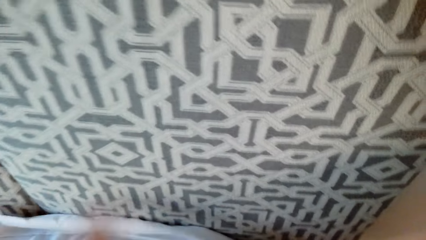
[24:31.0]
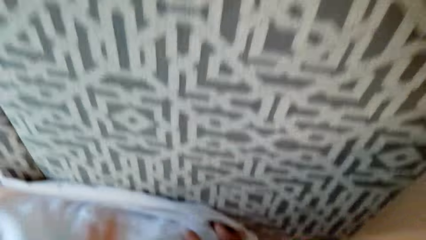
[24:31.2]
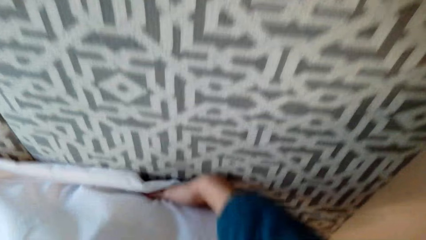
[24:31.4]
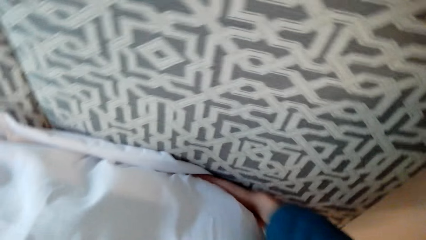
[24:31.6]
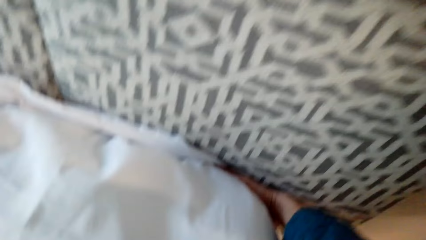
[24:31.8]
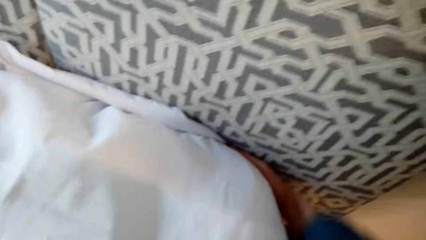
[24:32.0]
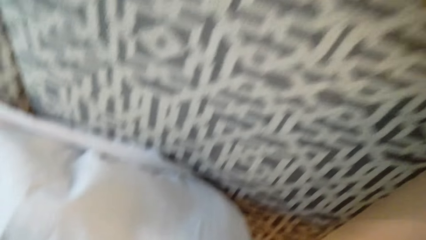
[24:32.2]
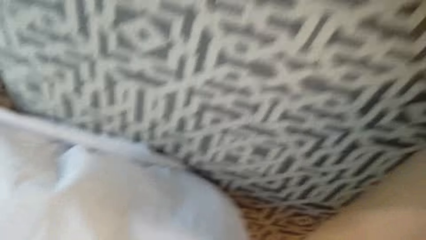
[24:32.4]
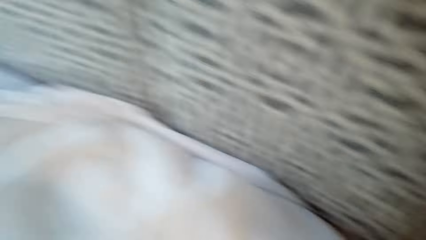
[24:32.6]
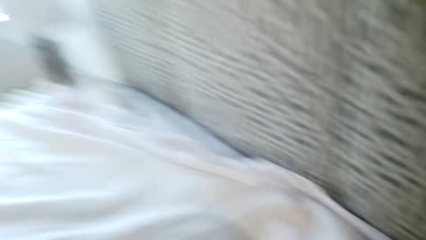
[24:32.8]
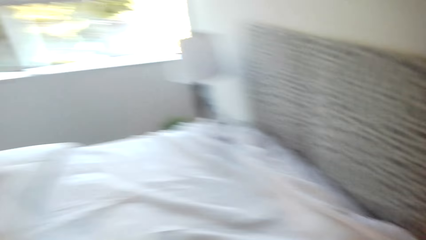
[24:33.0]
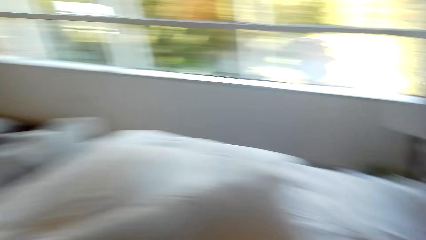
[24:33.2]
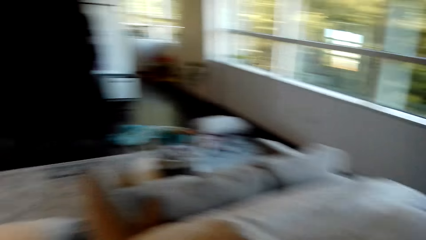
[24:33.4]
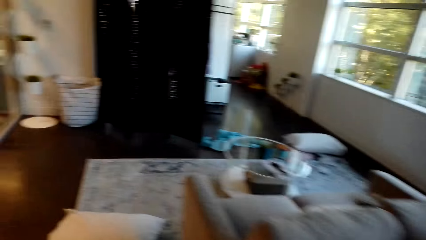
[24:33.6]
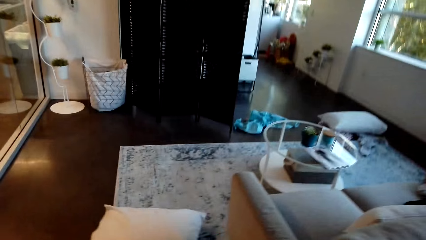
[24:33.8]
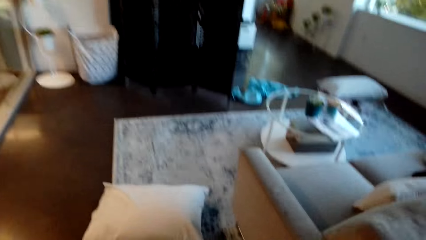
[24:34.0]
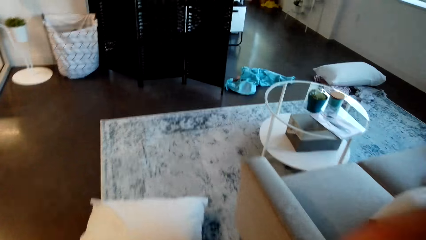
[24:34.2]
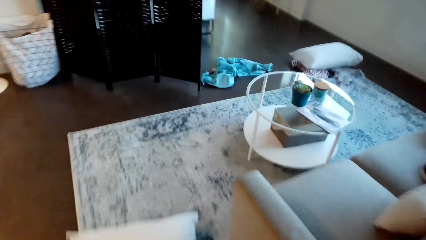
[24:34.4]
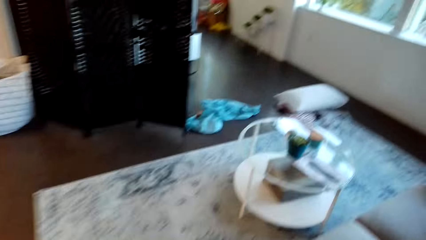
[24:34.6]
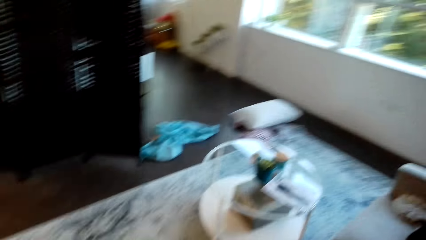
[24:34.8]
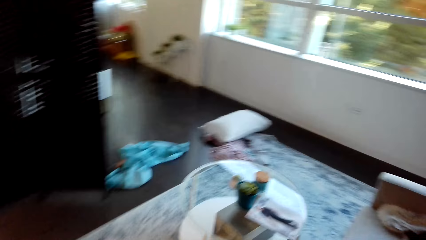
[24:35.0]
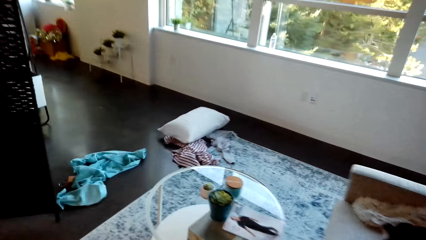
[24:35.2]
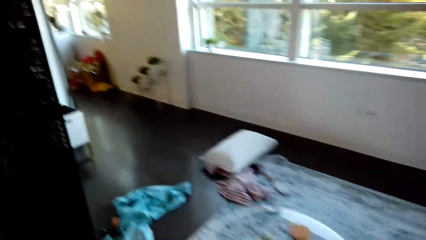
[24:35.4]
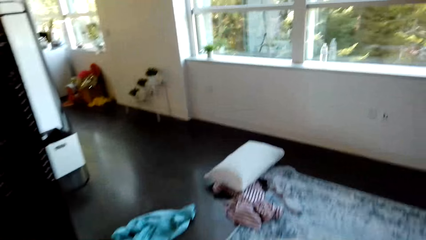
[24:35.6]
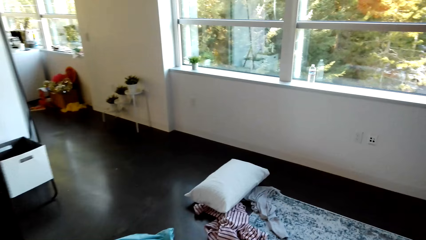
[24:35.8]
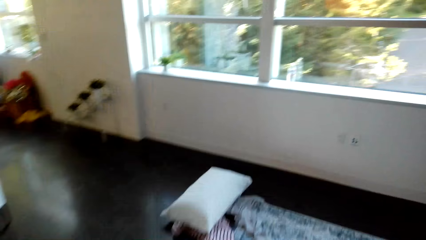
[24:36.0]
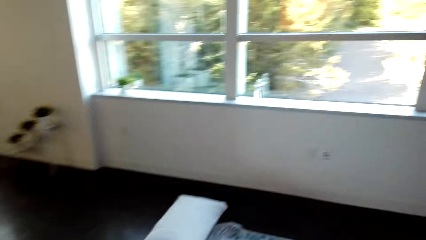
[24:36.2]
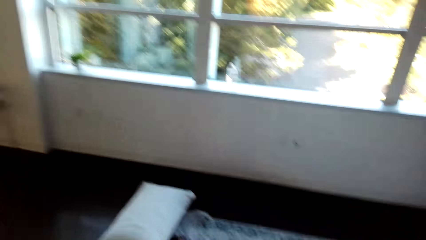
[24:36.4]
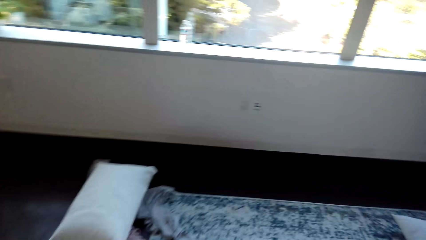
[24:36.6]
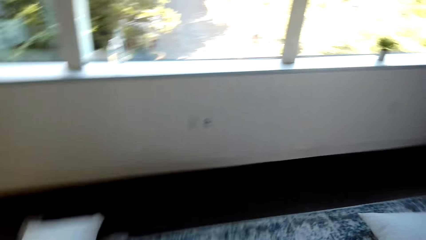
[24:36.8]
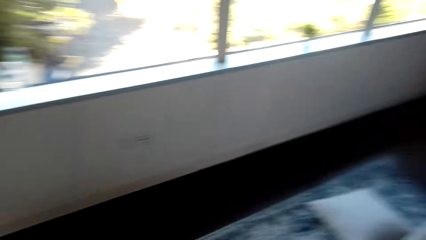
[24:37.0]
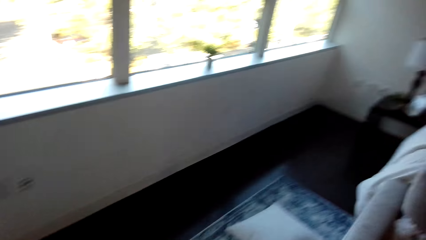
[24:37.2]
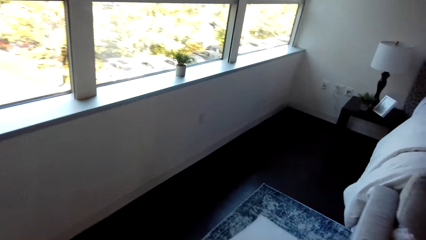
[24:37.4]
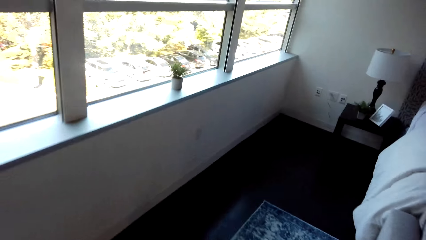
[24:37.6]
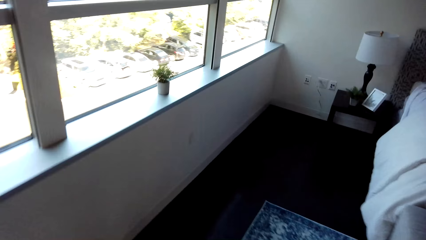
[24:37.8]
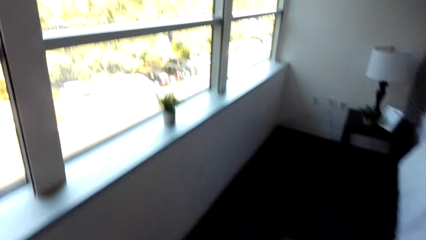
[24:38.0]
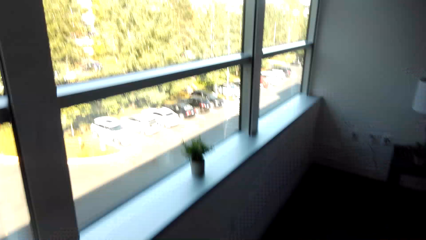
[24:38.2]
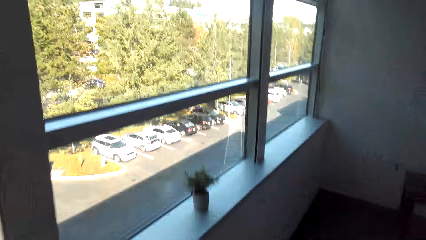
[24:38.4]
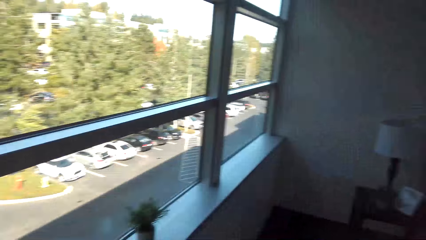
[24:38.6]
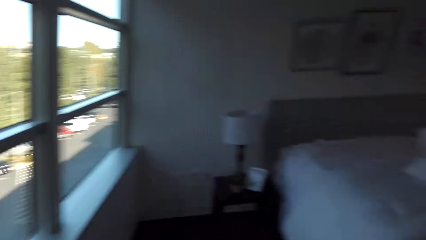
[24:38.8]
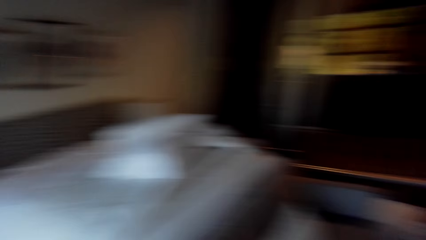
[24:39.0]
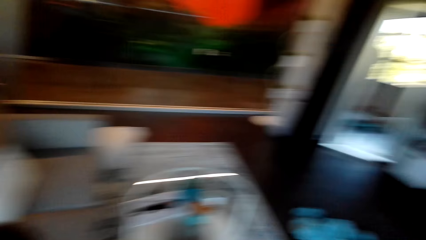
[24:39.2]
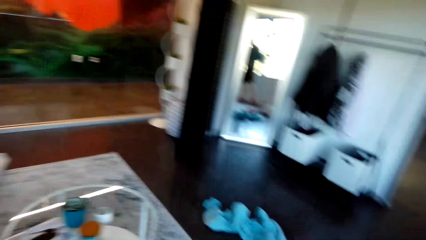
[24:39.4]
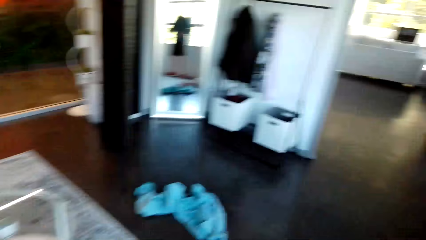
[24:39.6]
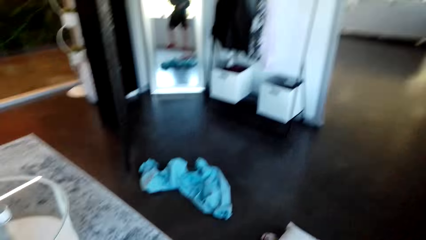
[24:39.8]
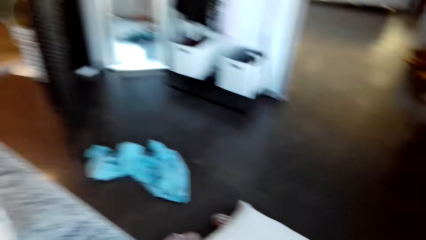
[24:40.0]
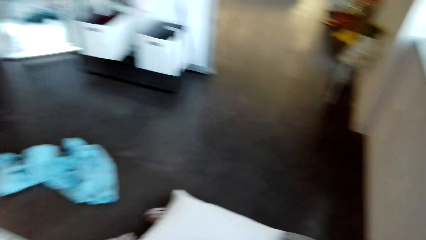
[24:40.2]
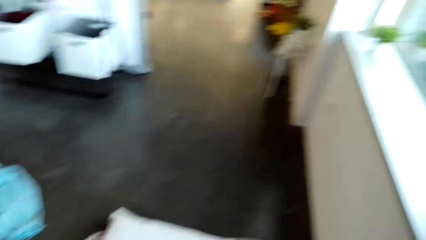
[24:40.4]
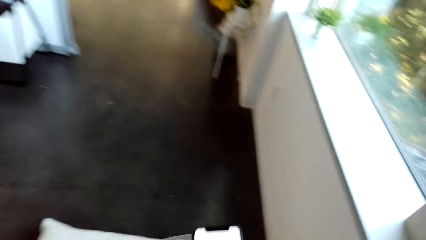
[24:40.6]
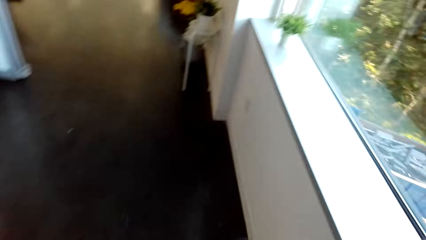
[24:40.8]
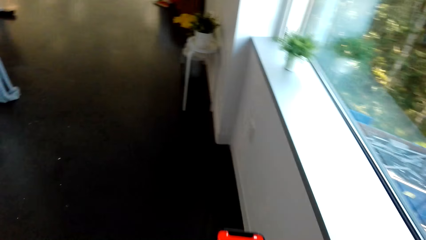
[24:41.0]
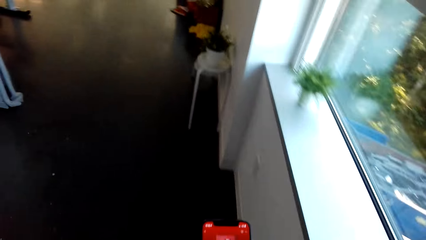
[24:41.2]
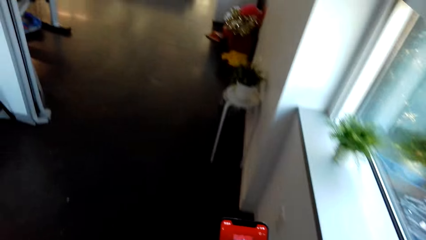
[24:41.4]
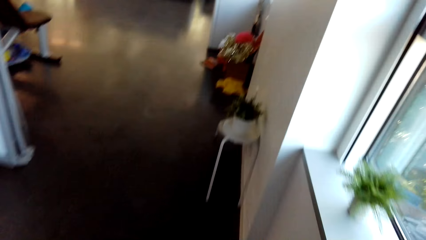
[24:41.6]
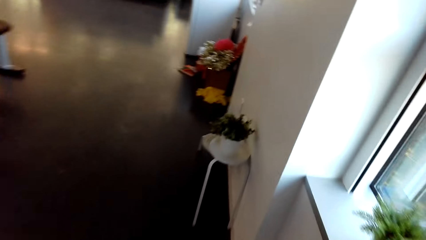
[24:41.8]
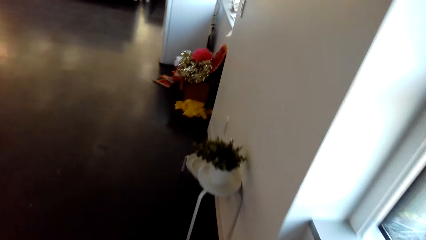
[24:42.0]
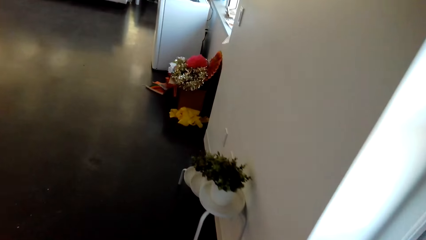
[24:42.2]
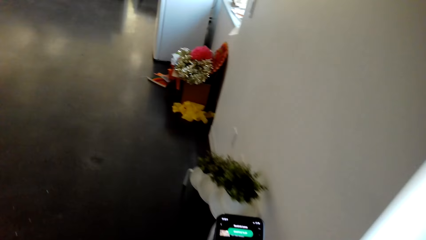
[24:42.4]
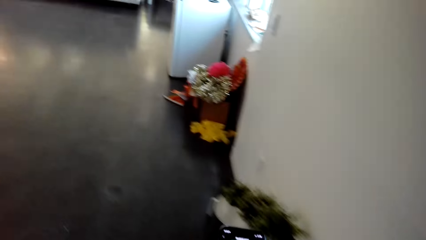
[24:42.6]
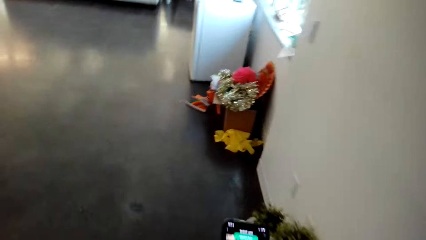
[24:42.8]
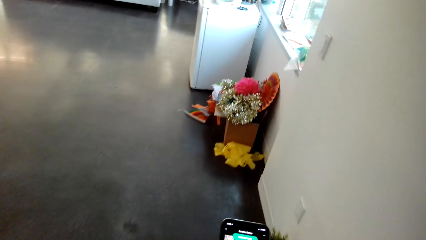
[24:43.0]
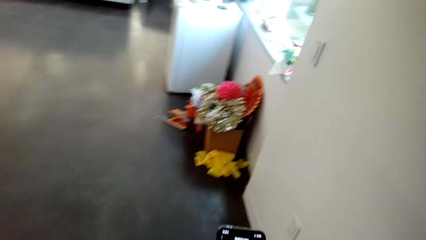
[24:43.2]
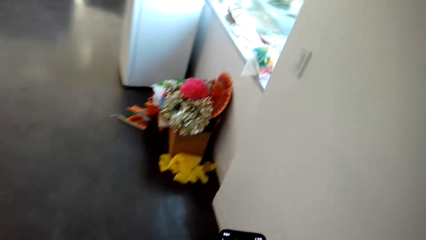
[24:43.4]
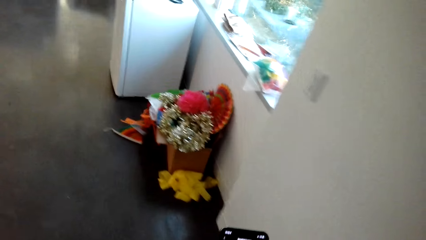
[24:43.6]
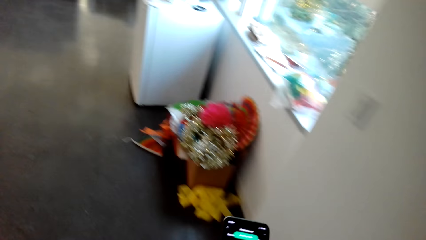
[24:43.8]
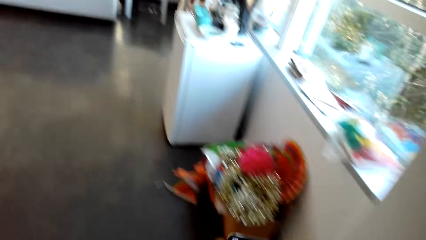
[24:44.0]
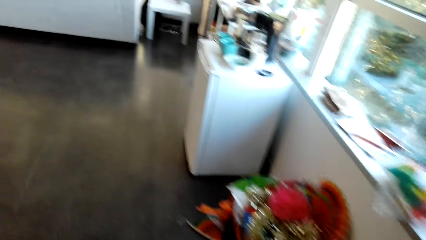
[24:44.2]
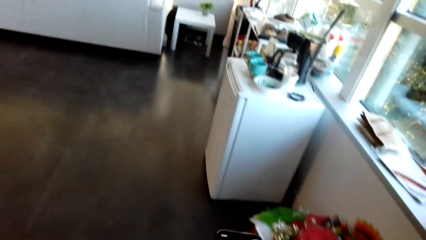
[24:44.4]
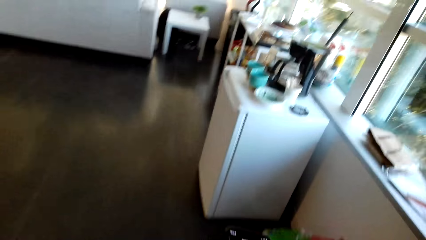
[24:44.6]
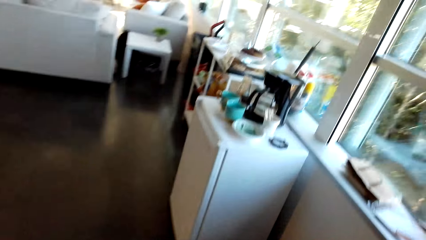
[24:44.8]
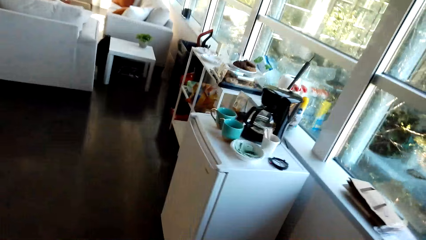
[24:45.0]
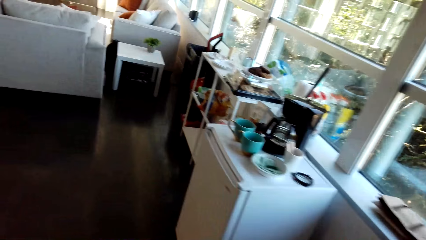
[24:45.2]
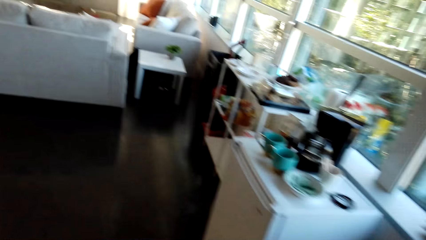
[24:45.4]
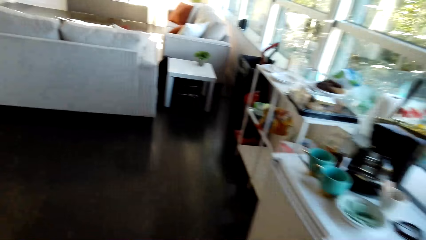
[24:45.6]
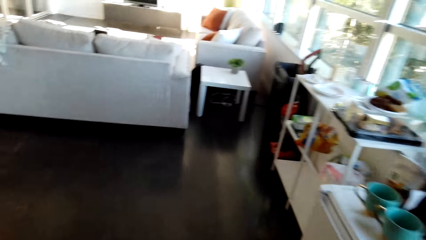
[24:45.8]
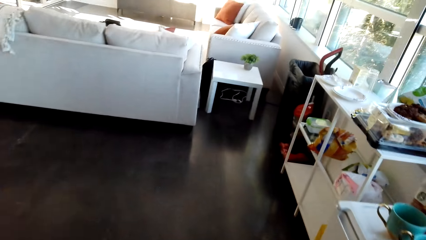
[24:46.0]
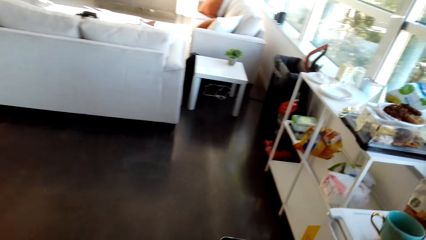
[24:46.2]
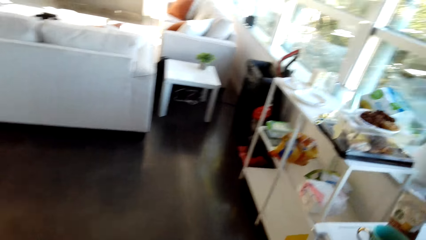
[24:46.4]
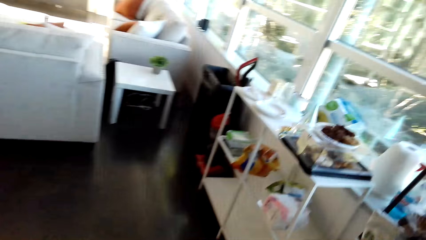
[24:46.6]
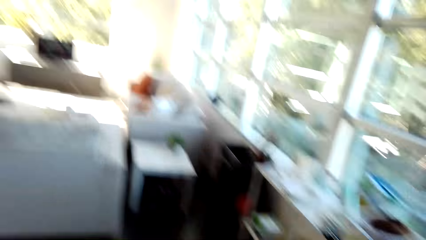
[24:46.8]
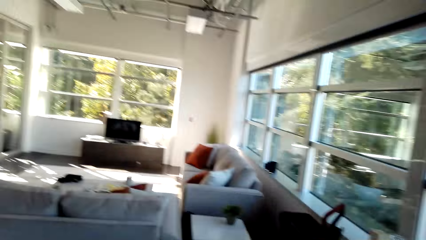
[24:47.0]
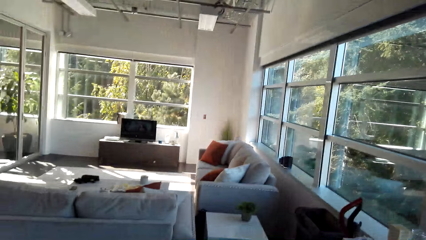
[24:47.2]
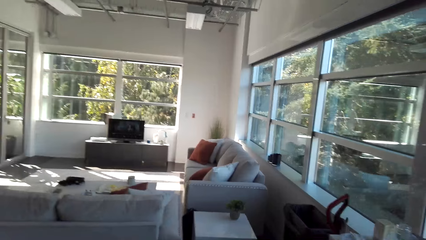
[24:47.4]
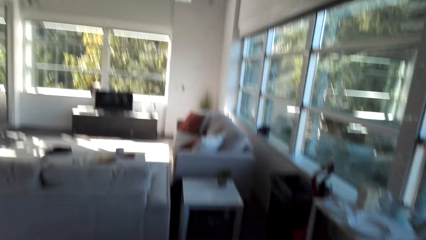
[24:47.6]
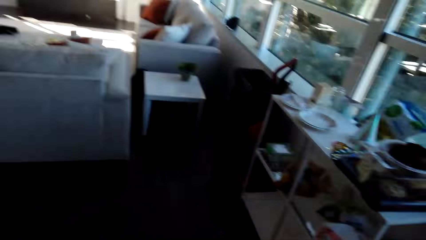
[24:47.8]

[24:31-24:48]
The camera wearer walks around the house. They are walking around.
